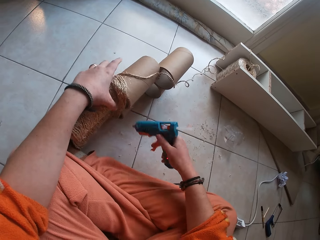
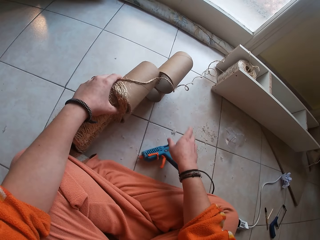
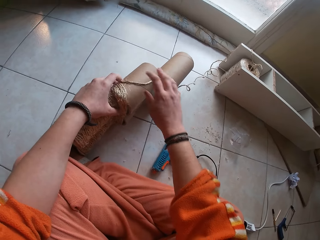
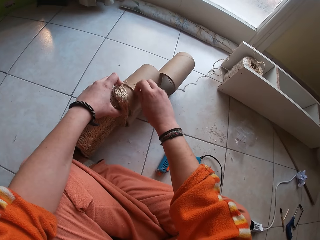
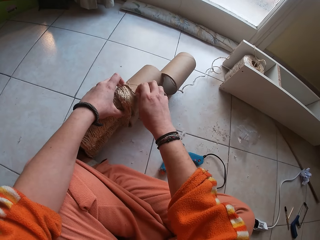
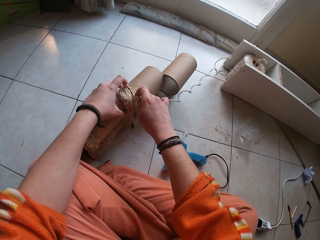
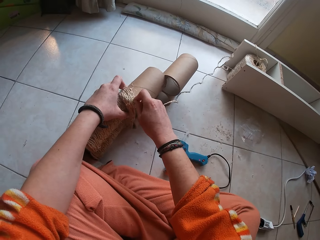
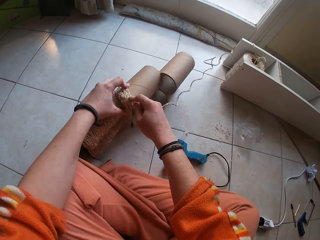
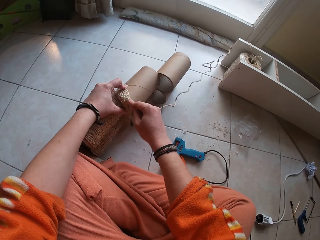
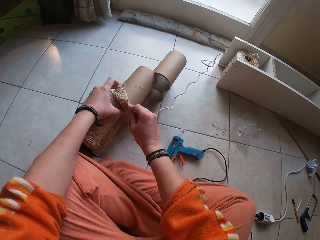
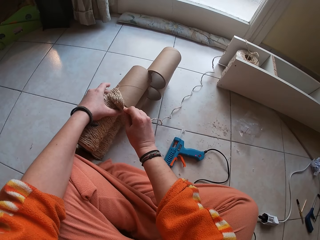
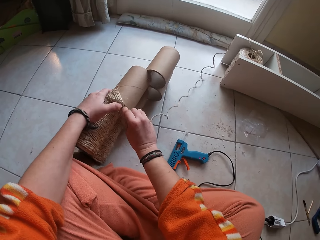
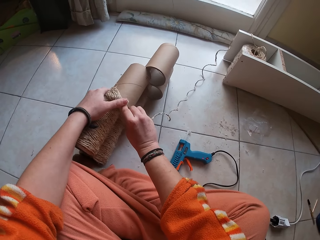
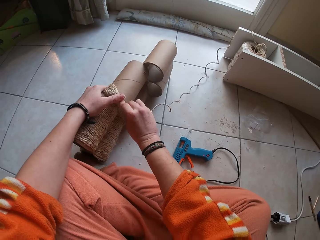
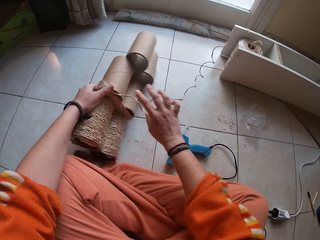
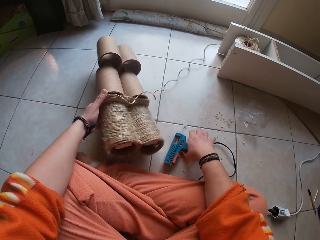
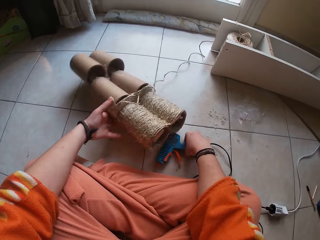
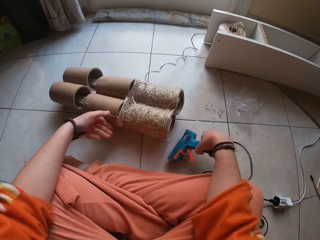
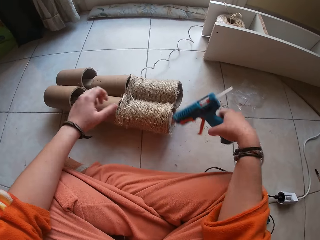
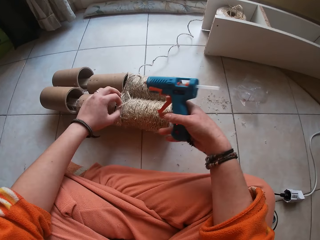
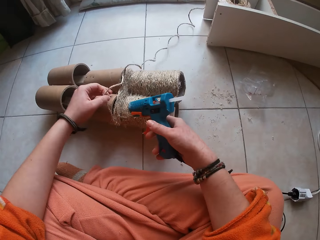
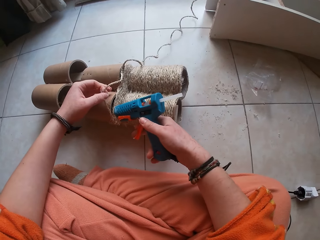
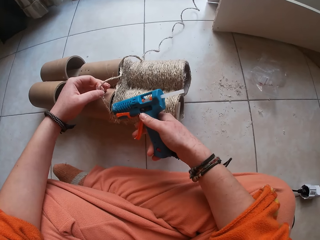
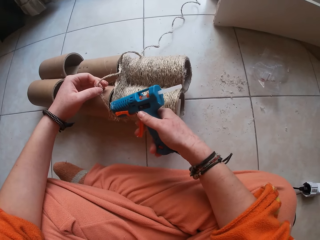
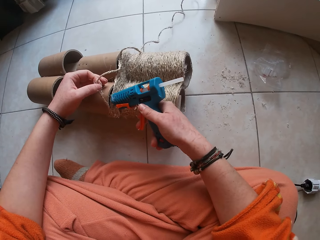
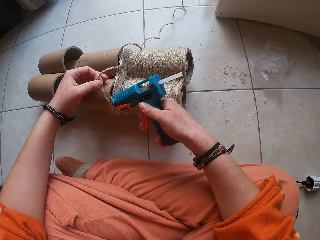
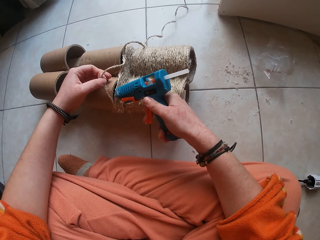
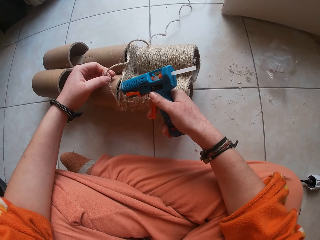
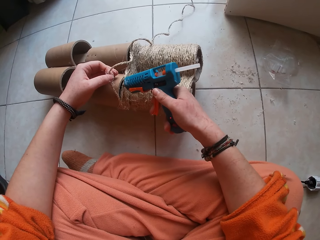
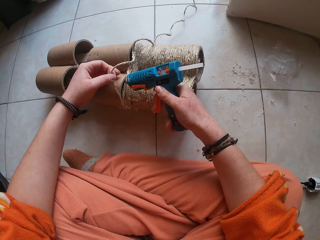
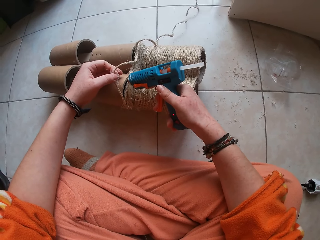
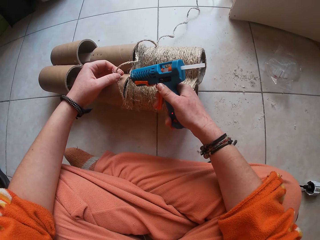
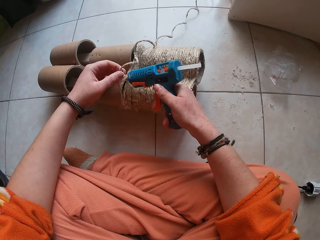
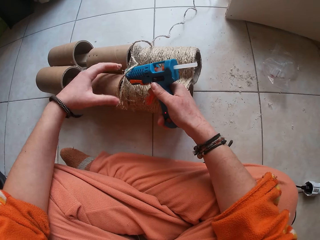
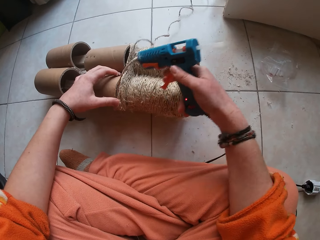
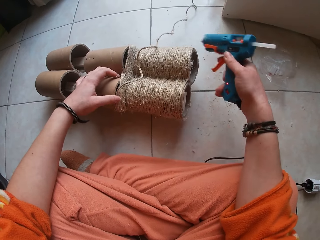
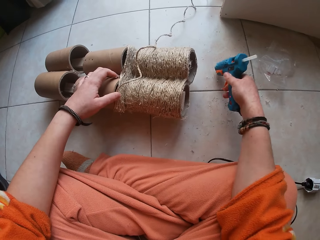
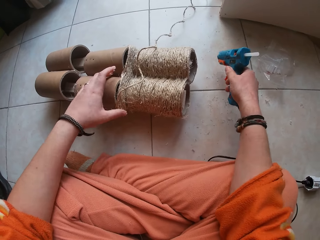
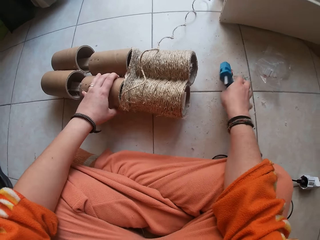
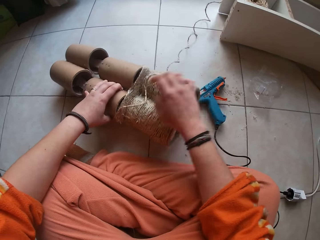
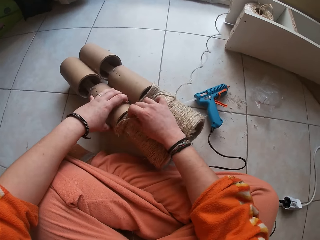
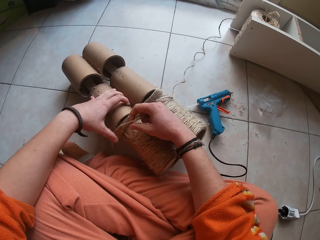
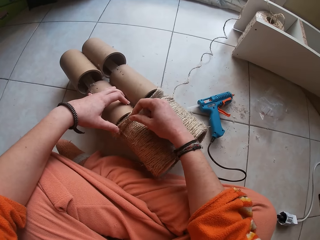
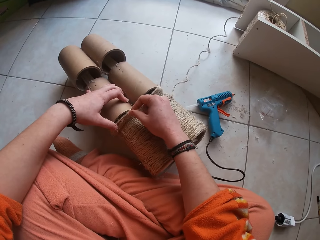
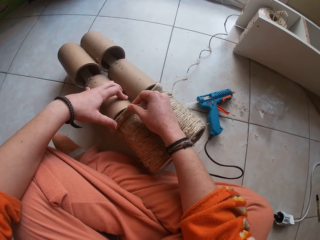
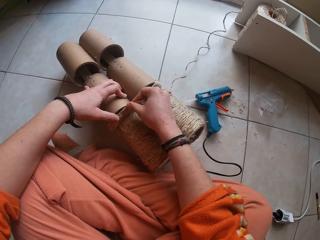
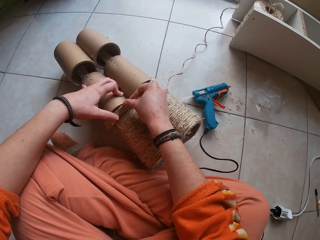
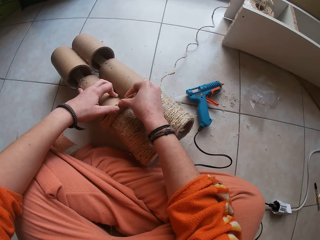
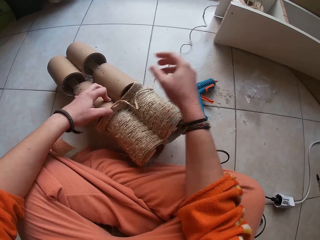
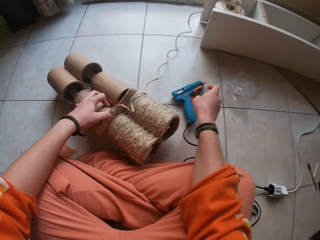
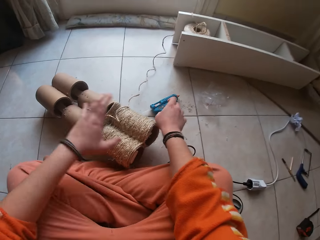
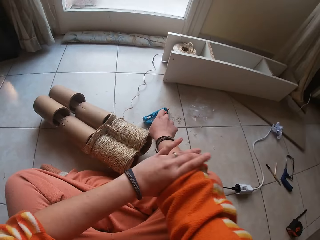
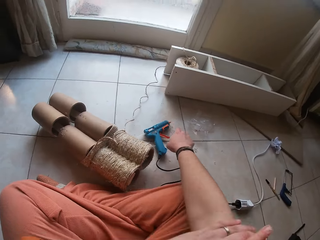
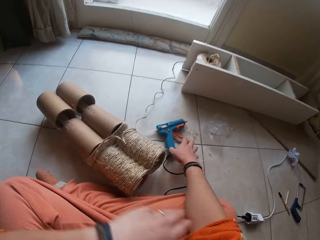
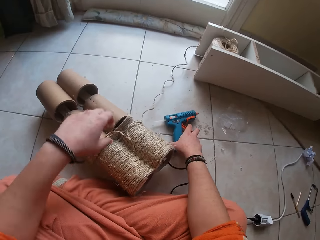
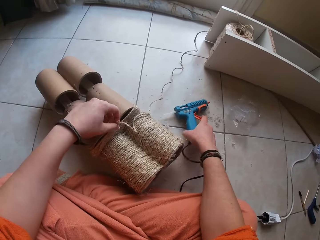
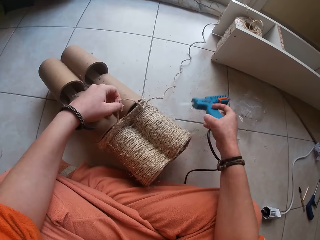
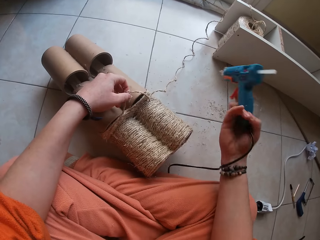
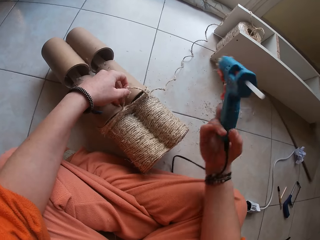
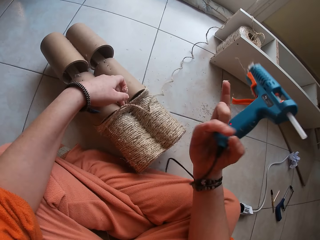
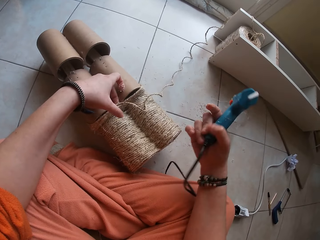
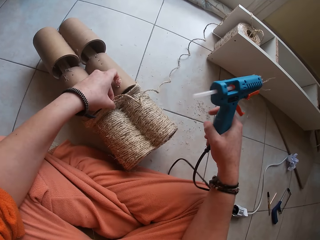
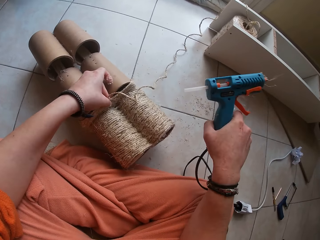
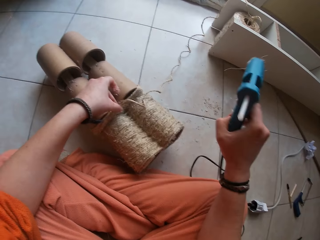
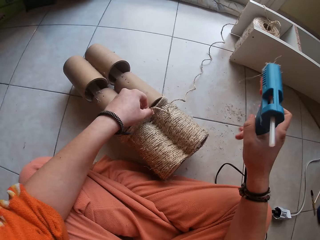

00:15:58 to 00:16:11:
The camera wearer drops the hot glue gun on the ground with his right hand. He gums the twine on the cardboard craft with both hands. He picks up the hot glue gun from the ground with his right hand. He applies gum on the cardboard craft with the hot glue gun in his right hand. He drops the hot glue gun on the ground with his right hand. He gums the twine on the cardboard craft with both hands. He folds his right sleeve with his left hand. He fixes the cloth. He picks up the hot glue gun from the ground with his right hand. He holds the cardboard on the ground with his left hand.

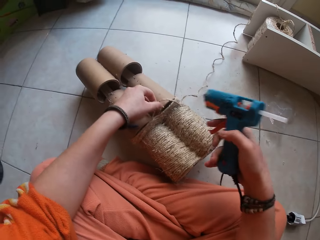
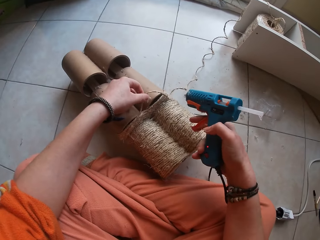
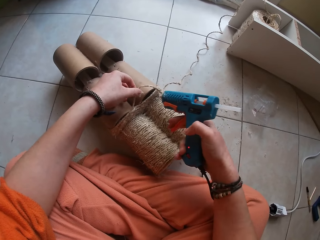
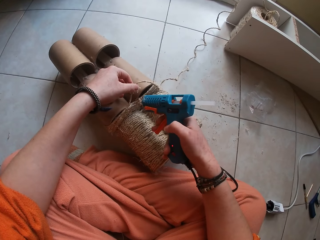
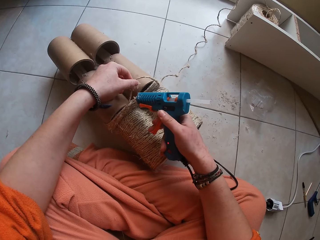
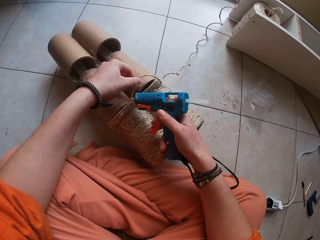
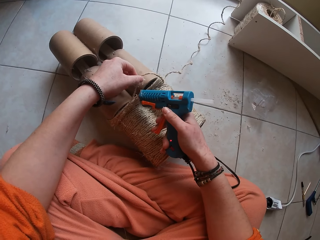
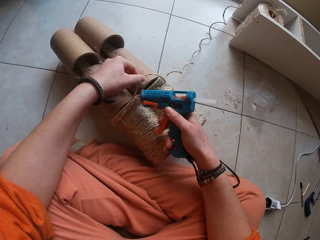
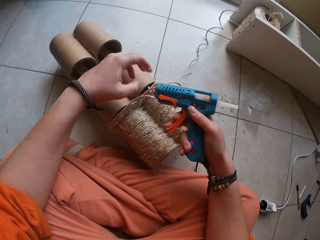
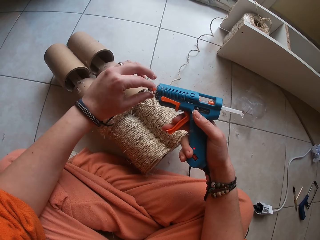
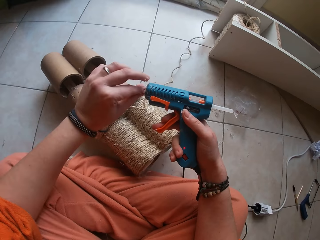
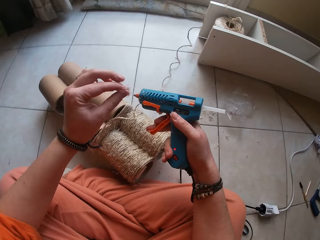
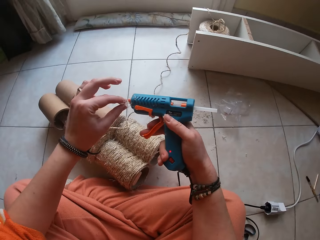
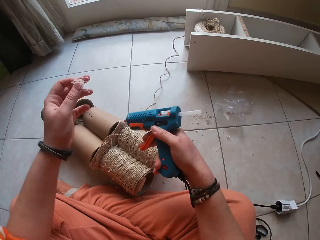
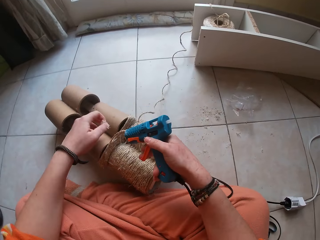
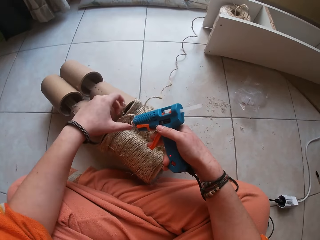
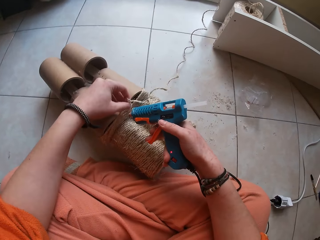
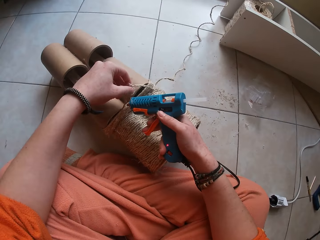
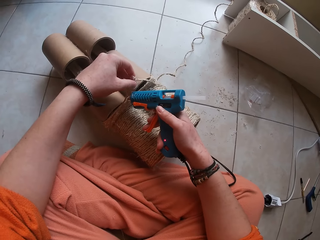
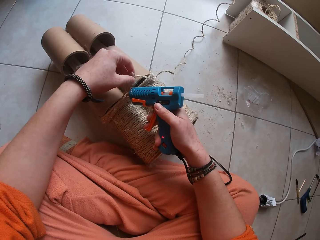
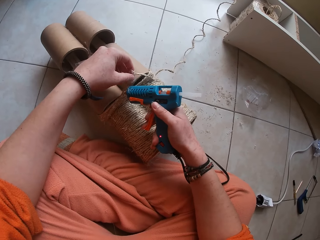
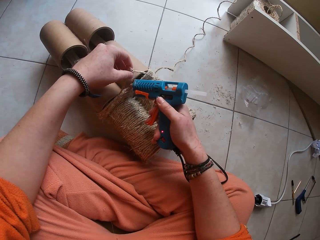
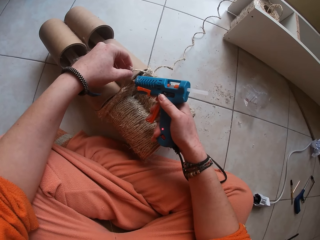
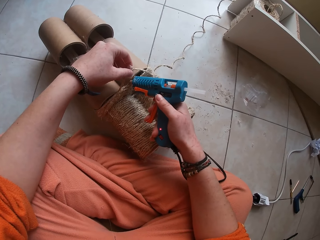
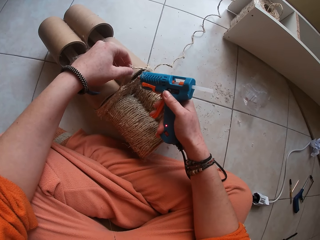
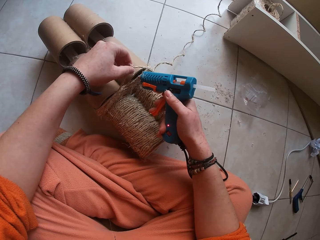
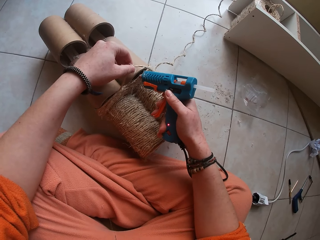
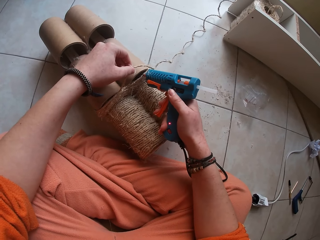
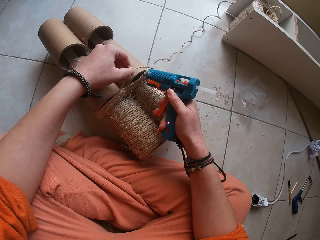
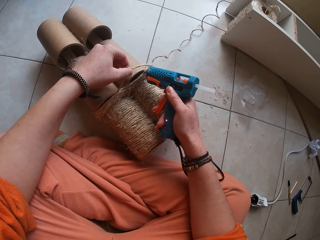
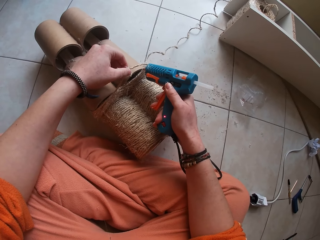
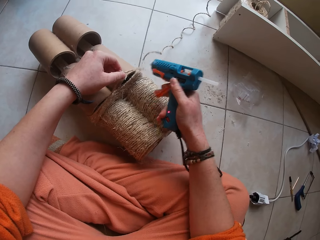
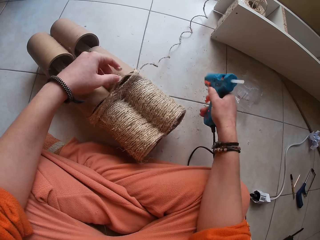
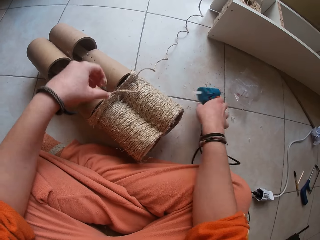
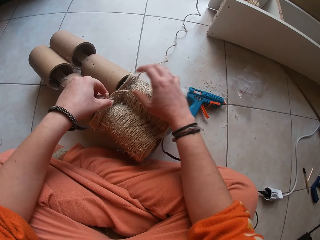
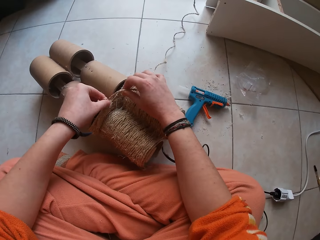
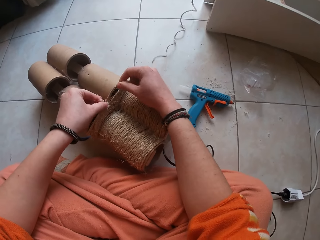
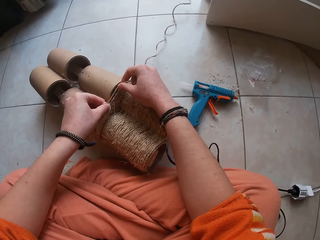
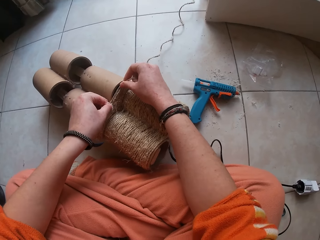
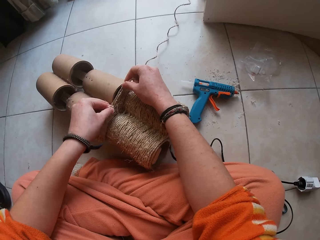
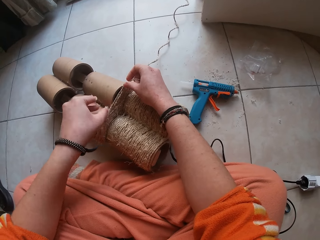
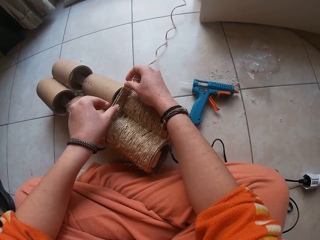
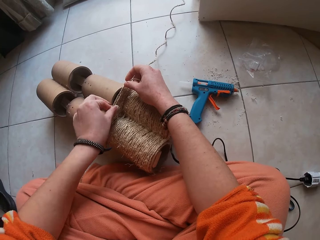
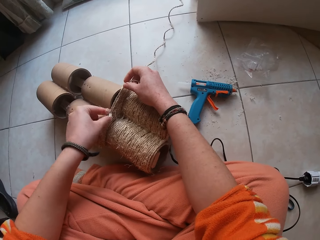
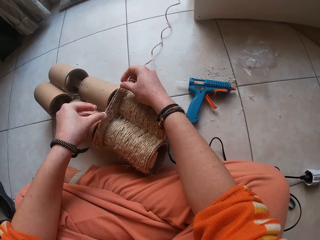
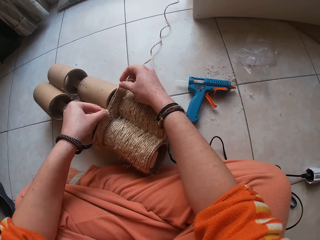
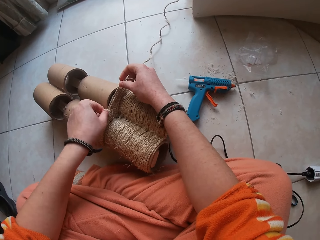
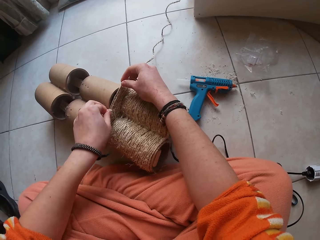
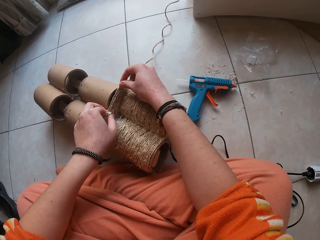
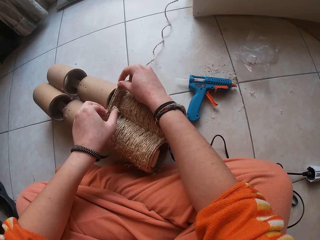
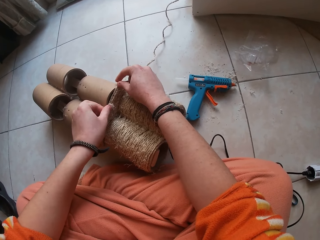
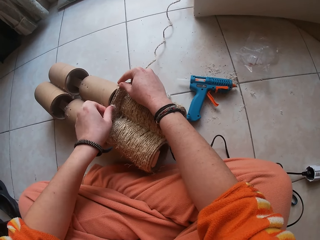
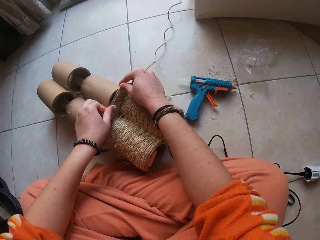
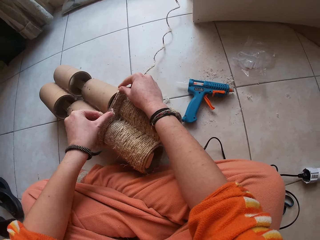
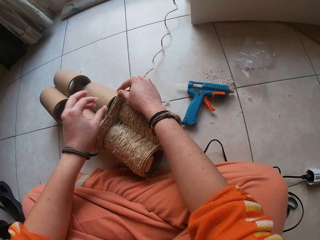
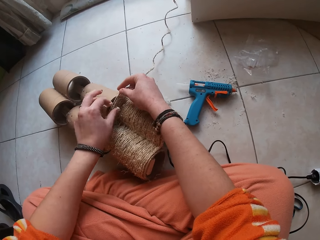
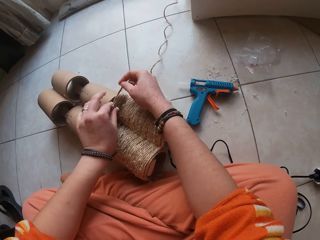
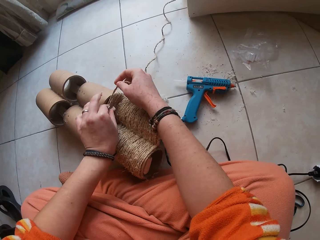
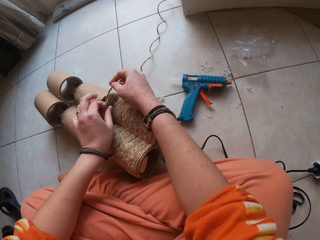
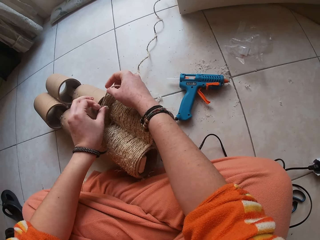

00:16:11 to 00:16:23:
The camera wearer applies gum on the cardboard craft with the hot glue gun in his right hand. He touches the tip of the hot glue gun with his left hand. He holds the cardboard on the ground with his left hand. He applies gum on the cardboard craft with the hot glue gun in his right hand. He drops the hot glue gun on the ground with his right hand. He gums the twine on the cardboard craft with both hands.
